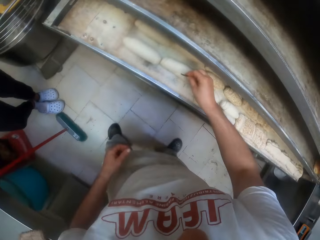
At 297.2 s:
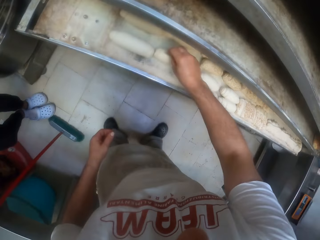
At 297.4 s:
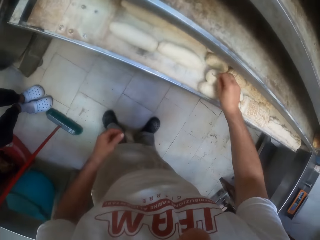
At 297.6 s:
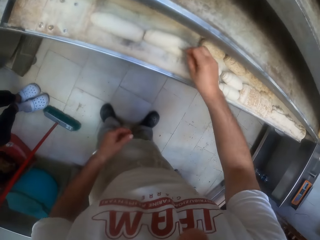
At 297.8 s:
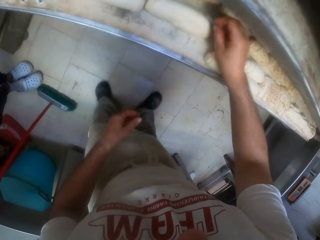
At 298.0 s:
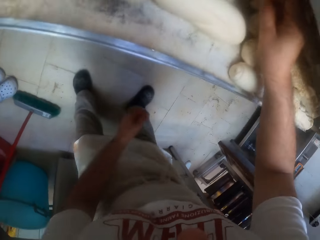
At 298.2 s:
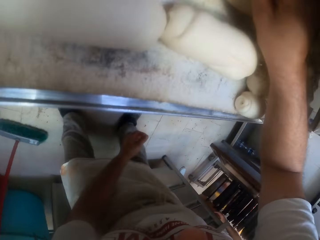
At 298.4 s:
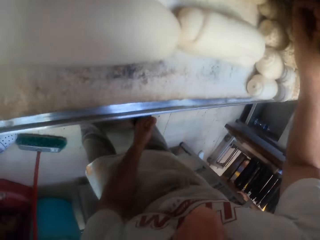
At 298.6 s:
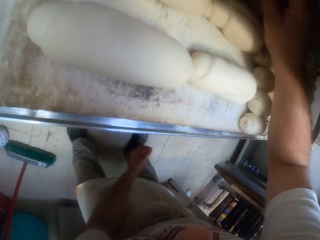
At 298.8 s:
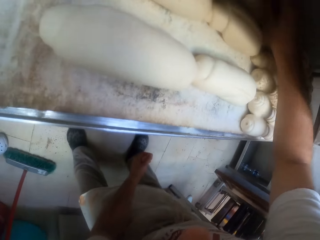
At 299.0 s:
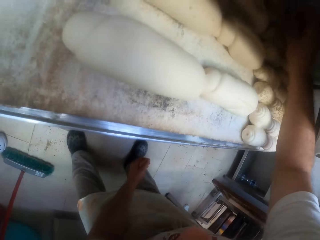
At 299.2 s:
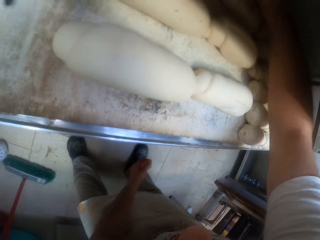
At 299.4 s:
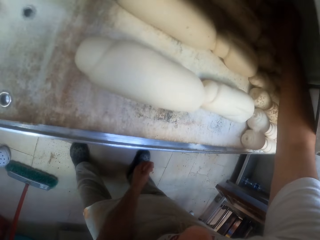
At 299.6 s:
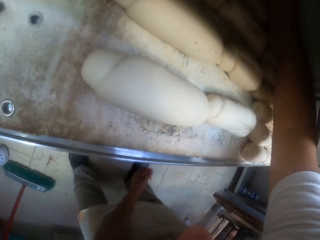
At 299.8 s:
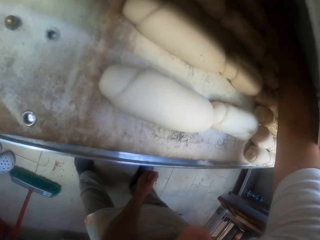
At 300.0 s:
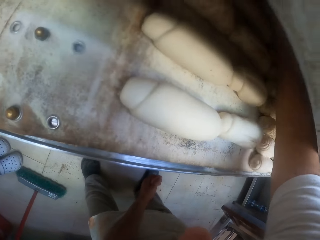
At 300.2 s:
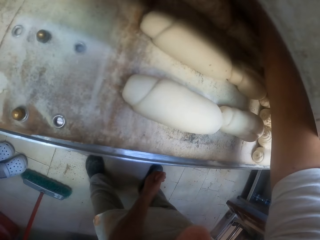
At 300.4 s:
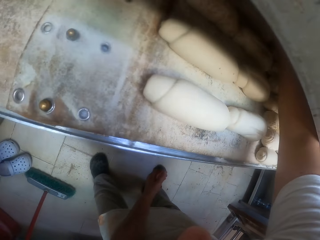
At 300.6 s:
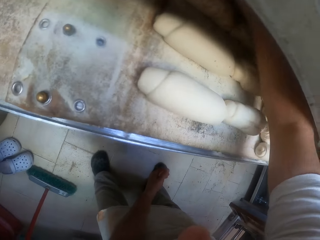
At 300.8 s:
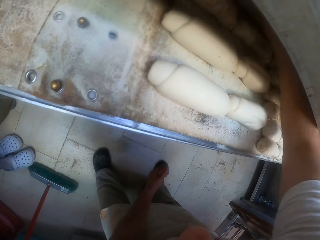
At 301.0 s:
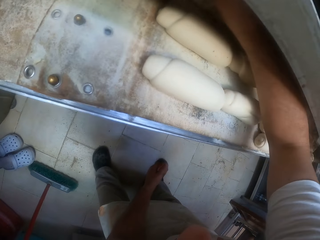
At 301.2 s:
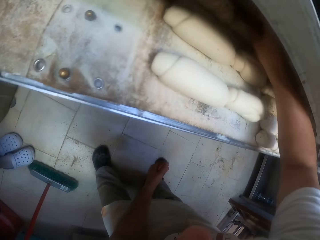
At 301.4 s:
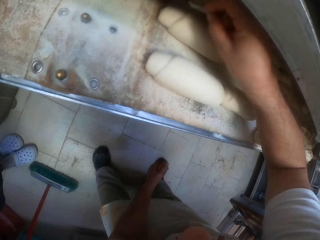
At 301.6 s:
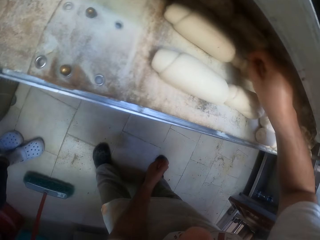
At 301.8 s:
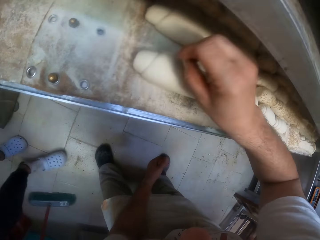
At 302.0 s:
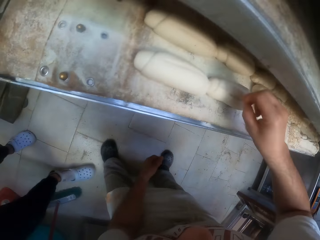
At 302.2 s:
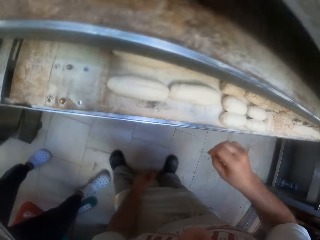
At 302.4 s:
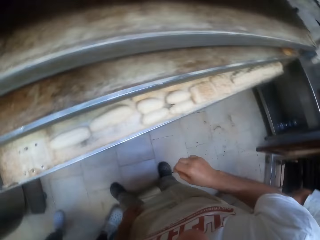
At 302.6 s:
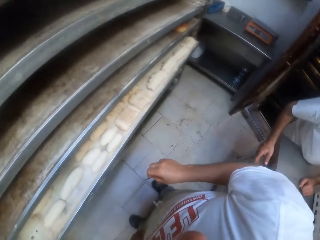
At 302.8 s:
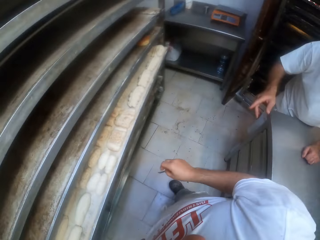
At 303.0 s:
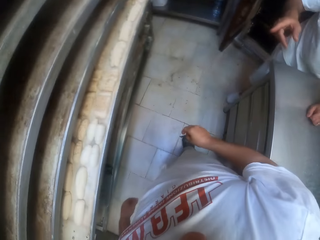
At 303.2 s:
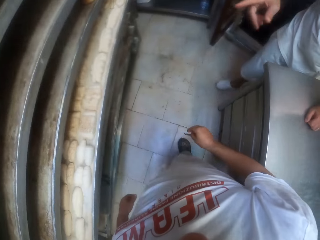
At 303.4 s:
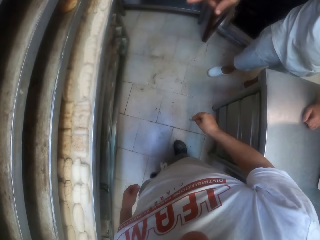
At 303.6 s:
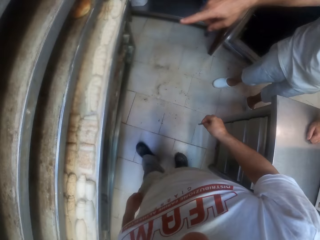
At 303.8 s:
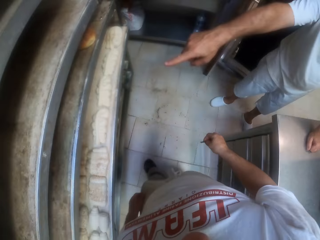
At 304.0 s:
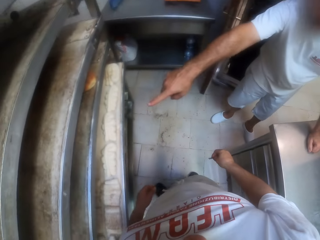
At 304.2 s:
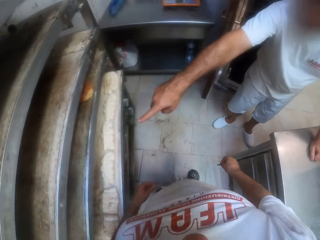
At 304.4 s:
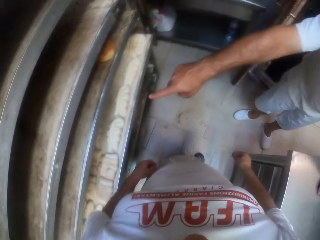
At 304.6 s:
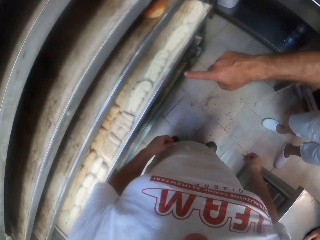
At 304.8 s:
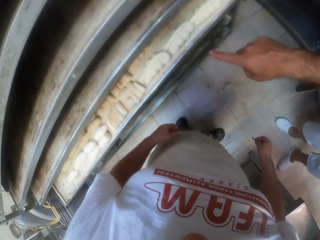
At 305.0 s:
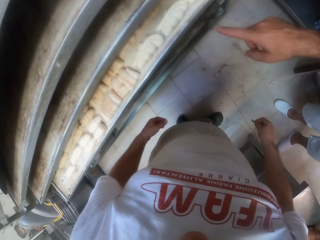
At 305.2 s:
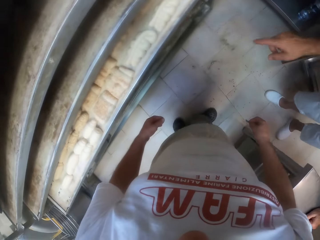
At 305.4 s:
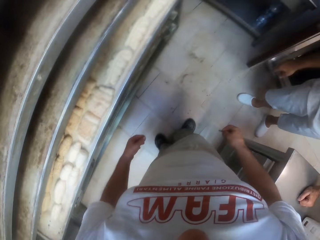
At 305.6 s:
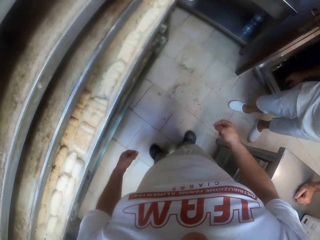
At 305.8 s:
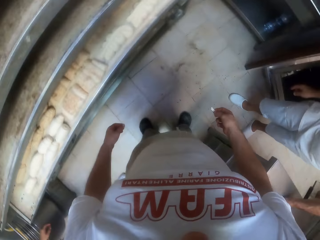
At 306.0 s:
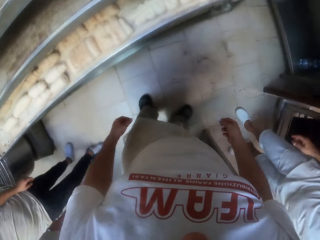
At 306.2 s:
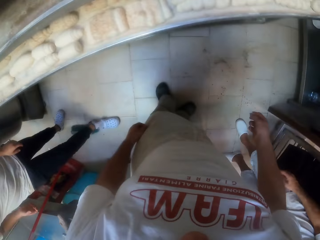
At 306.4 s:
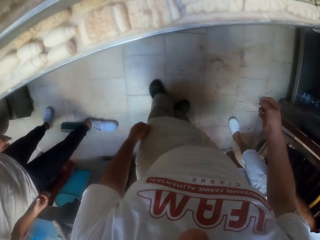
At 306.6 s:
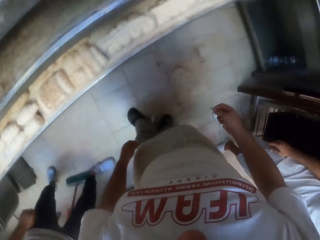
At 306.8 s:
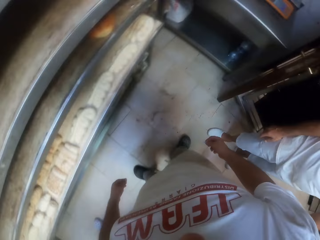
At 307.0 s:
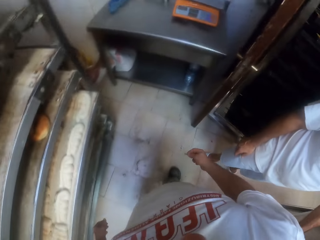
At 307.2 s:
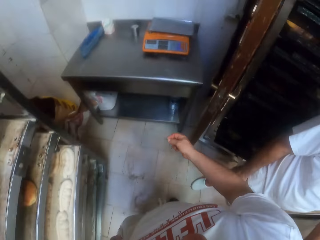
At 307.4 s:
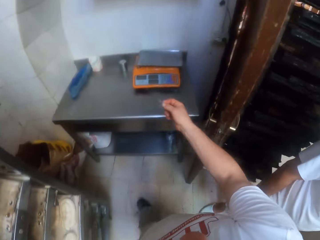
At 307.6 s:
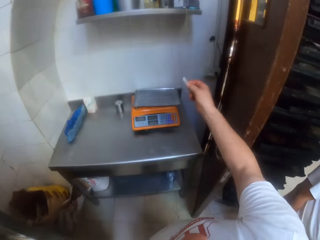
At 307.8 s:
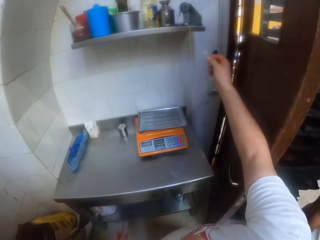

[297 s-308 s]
The camera wearer scores the dough with a blade in his right hand. He feels the dough. A man points at the dough in the shelf with his index finger. The camera wearer drops the blade in his right hand in the shelf.

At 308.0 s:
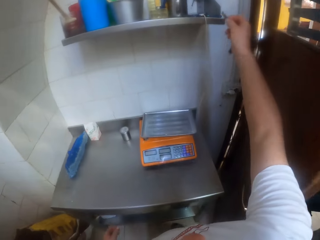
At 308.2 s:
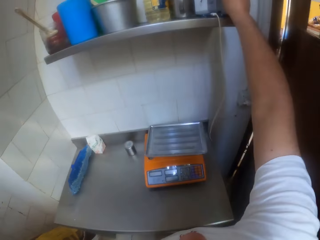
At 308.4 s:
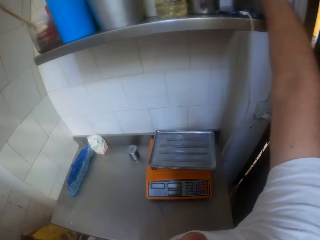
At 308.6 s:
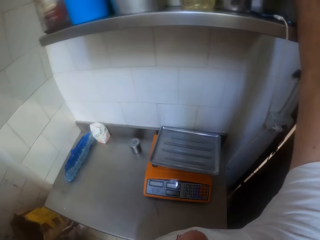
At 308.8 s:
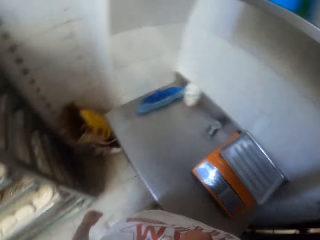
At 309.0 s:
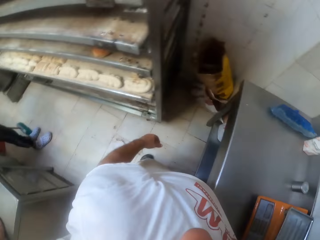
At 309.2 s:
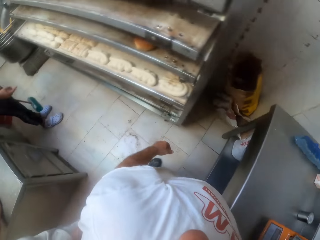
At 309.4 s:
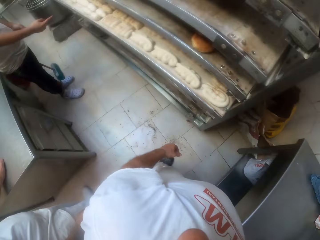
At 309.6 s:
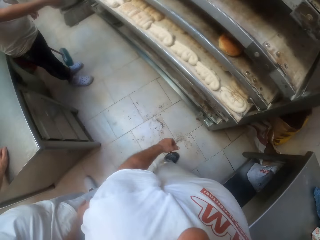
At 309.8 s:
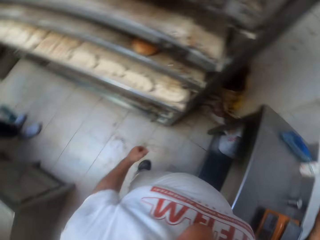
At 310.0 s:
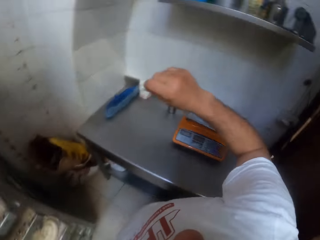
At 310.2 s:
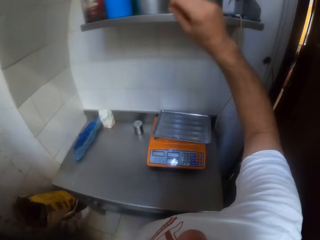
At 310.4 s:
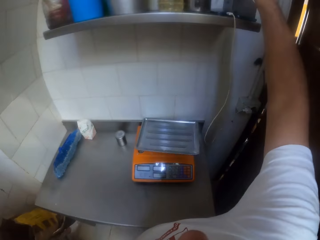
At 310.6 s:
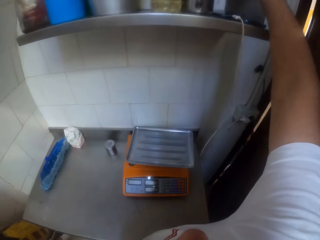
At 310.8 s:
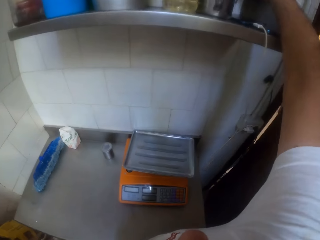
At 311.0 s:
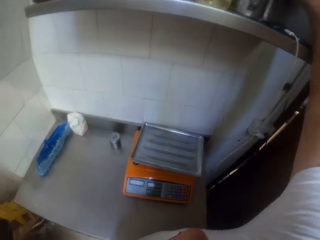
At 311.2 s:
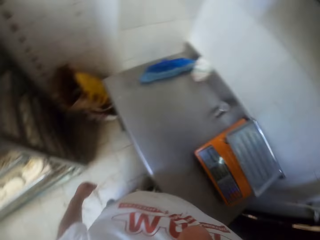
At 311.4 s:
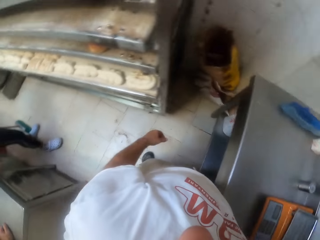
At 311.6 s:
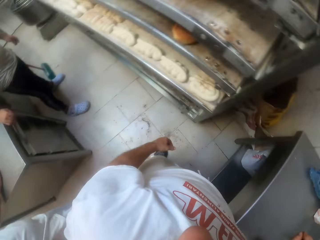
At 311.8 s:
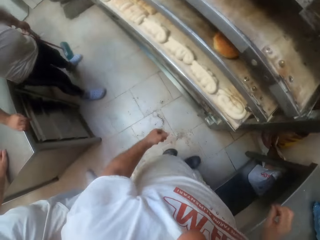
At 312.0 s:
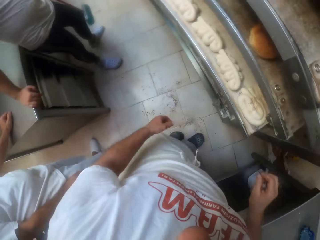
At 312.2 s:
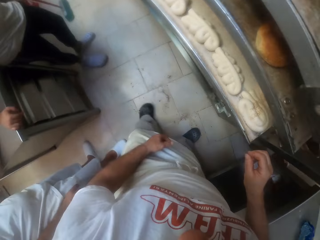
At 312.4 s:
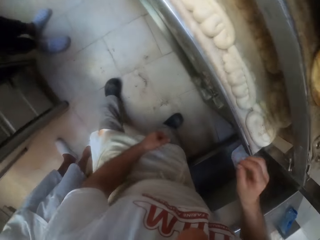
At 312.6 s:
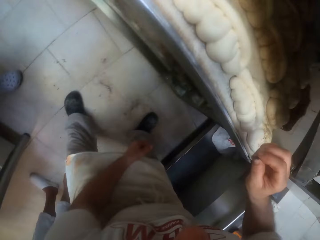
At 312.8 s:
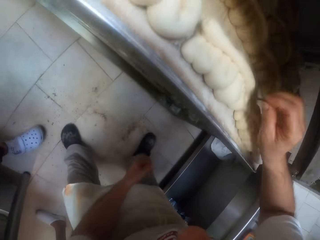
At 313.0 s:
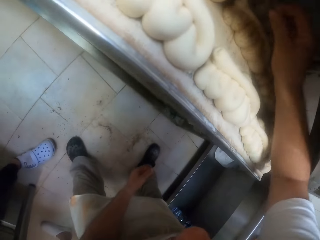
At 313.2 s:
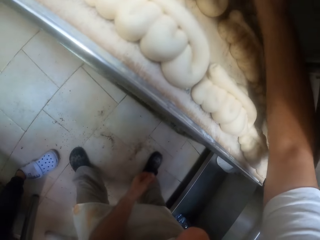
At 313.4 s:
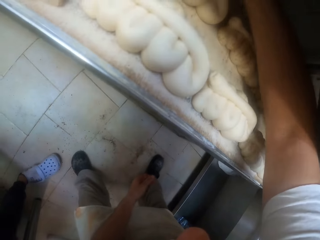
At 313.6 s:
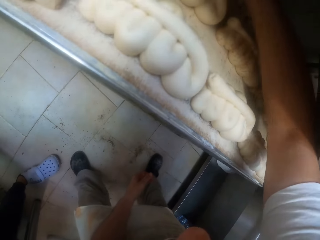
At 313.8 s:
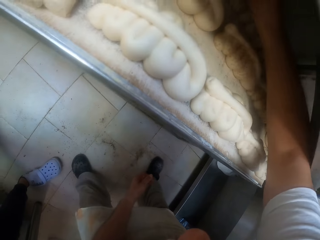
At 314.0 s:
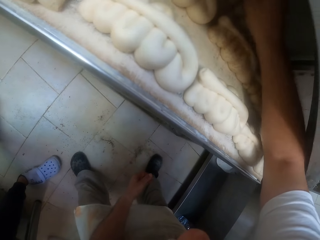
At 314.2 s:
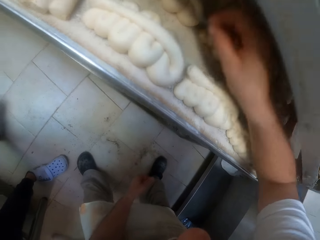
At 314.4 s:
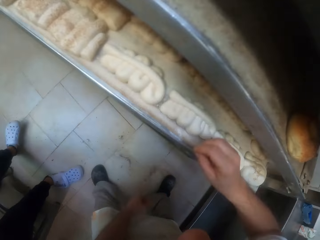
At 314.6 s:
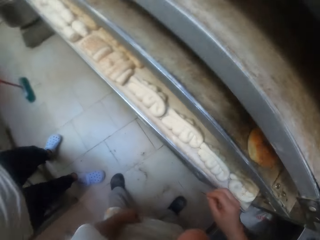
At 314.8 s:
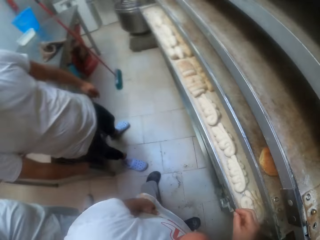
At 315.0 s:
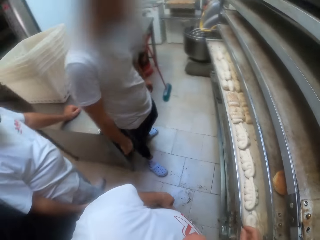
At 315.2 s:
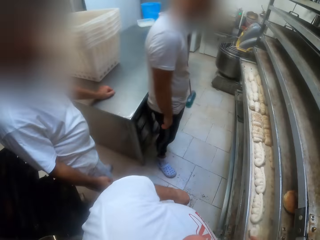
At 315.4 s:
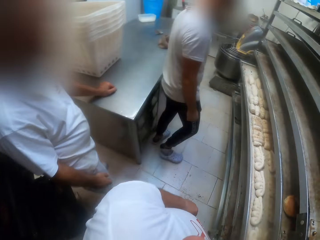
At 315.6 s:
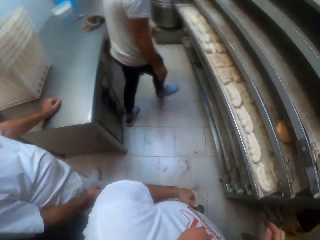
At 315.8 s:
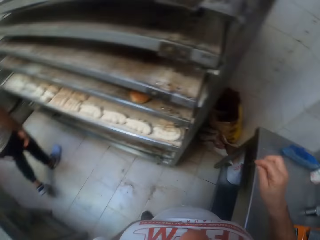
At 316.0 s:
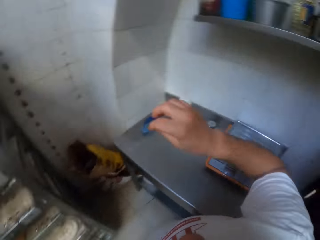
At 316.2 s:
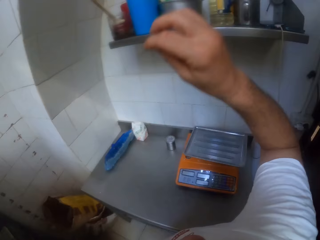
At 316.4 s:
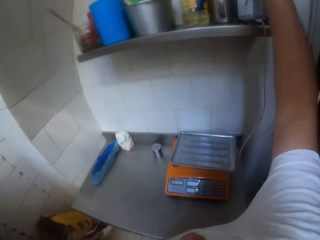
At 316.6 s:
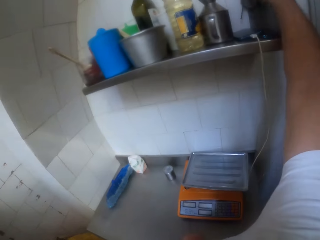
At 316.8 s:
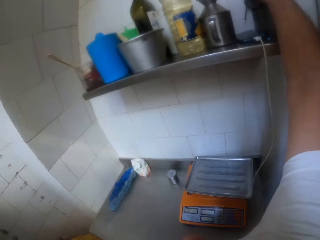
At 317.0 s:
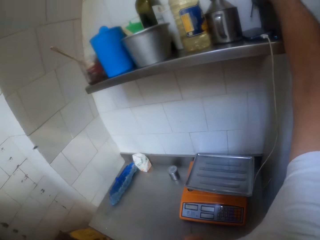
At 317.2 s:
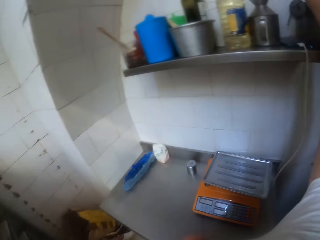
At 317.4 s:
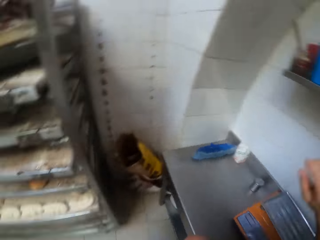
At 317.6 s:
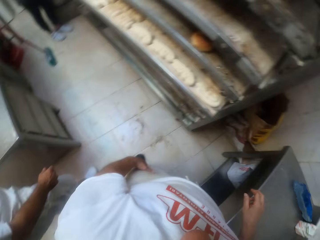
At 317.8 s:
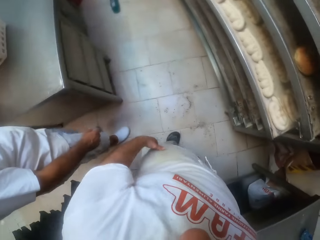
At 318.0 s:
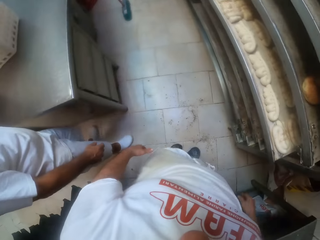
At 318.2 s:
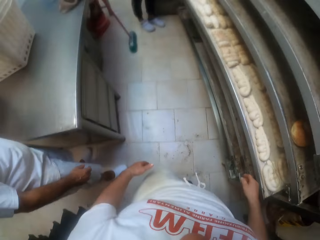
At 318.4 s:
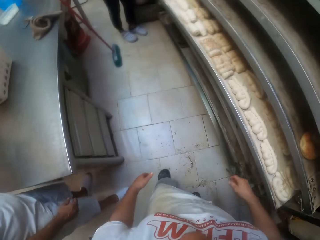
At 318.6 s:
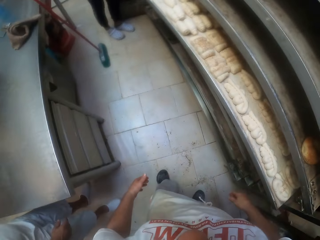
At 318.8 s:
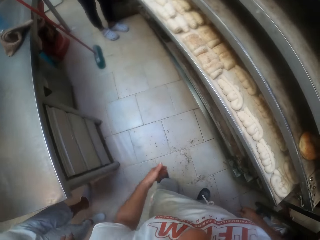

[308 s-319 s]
The camera wearer returns the spoon or blade. A man points at the dough in the shelf with his index finger. The camera wearer picks the blade from the shelf with his right hand. He scores the dough with the blade in his right hand. He feels the cake. The man walks. The camera wearer drops the blade in his right hand in the shelf.
